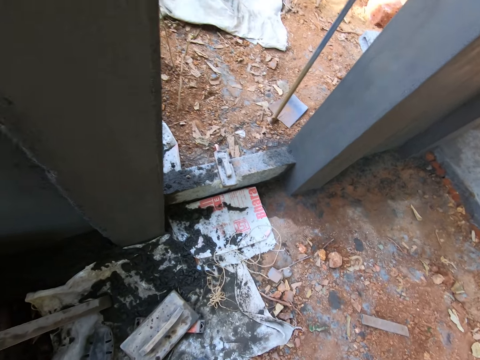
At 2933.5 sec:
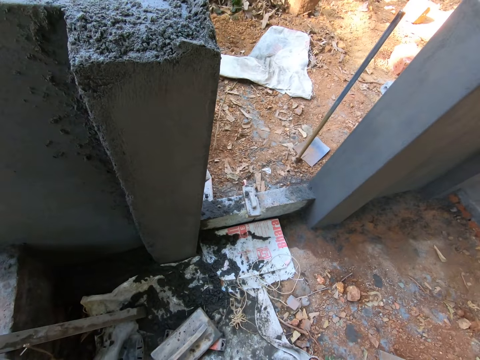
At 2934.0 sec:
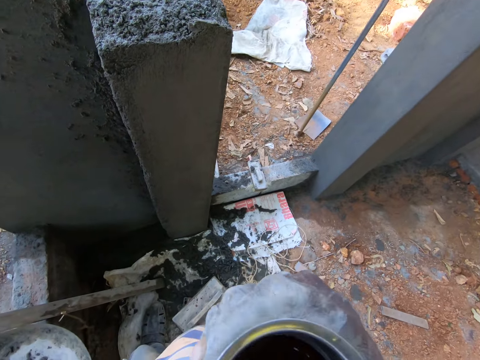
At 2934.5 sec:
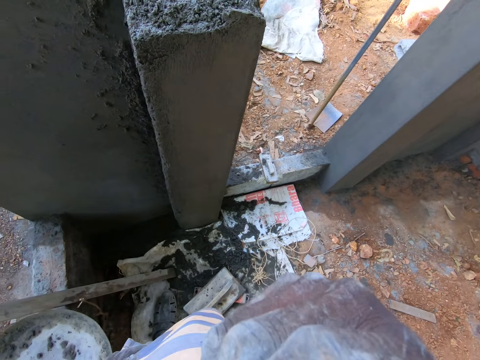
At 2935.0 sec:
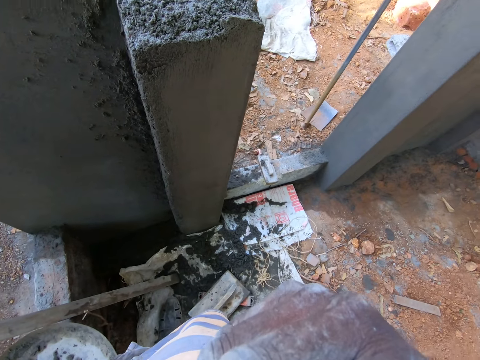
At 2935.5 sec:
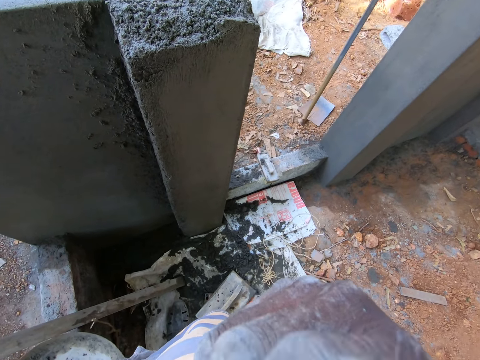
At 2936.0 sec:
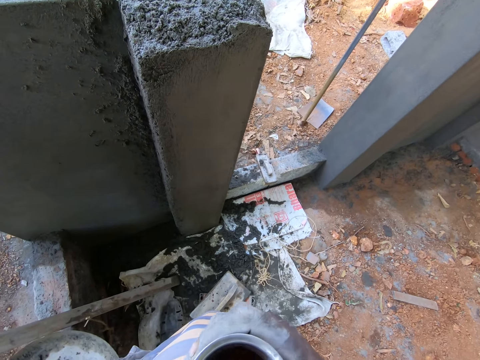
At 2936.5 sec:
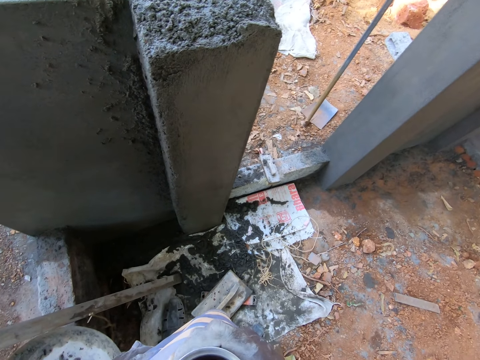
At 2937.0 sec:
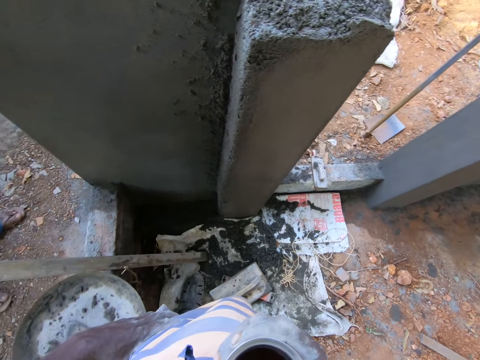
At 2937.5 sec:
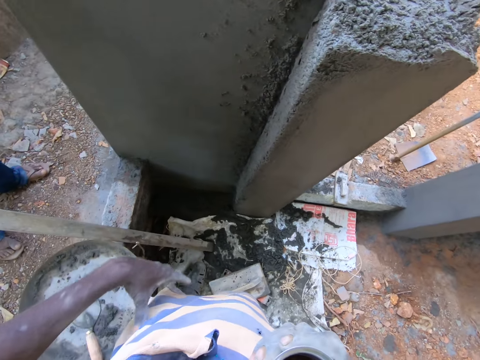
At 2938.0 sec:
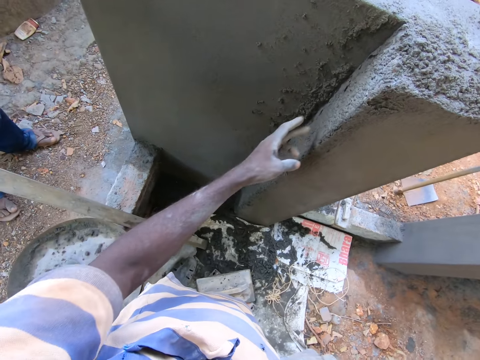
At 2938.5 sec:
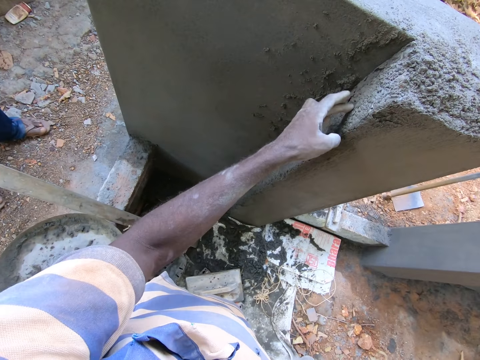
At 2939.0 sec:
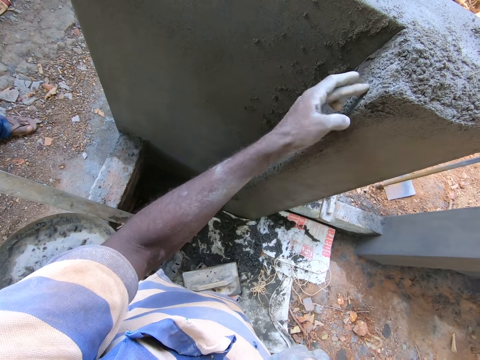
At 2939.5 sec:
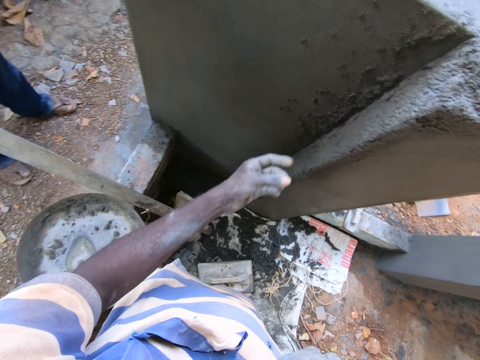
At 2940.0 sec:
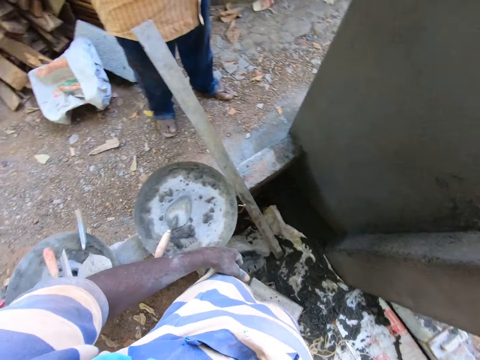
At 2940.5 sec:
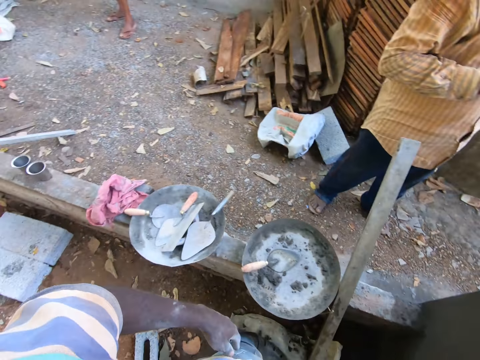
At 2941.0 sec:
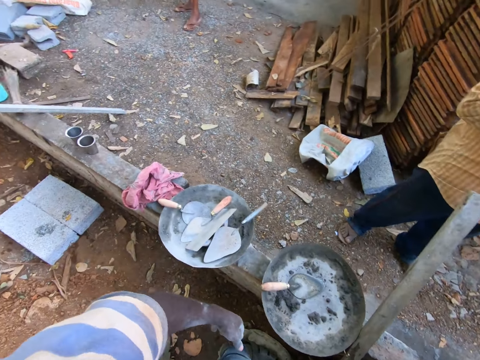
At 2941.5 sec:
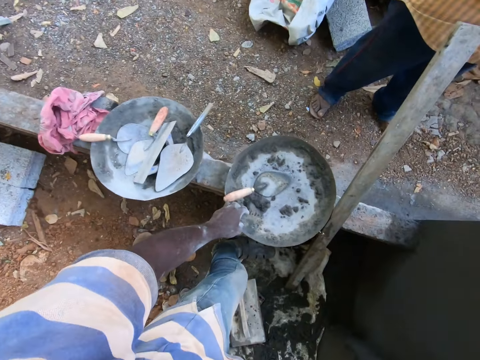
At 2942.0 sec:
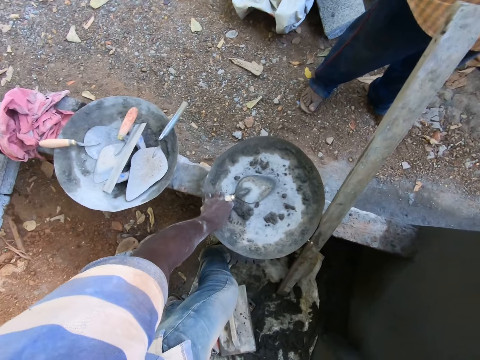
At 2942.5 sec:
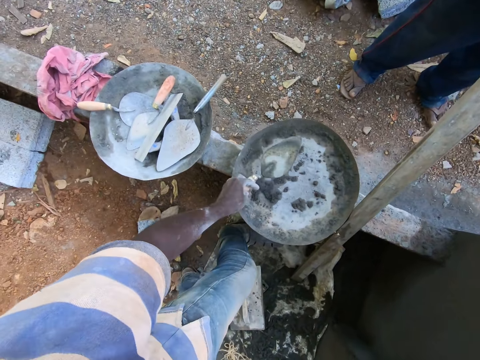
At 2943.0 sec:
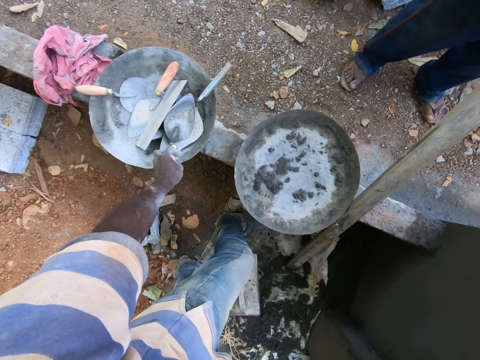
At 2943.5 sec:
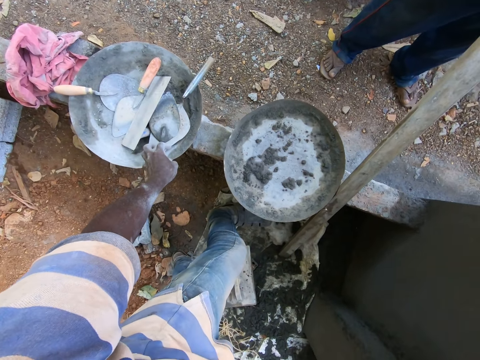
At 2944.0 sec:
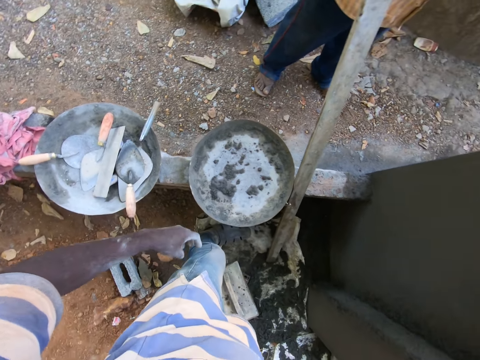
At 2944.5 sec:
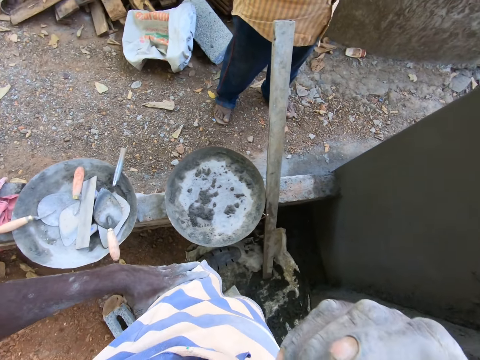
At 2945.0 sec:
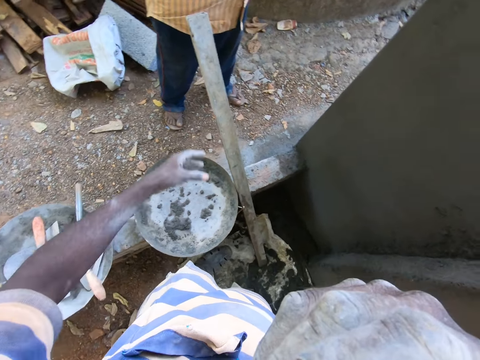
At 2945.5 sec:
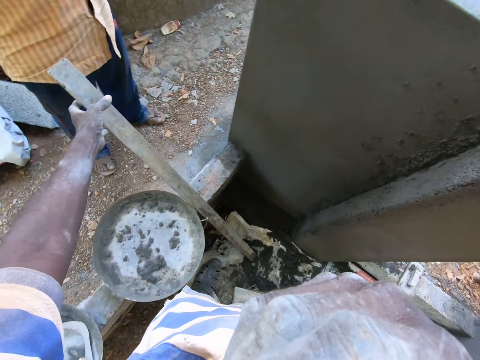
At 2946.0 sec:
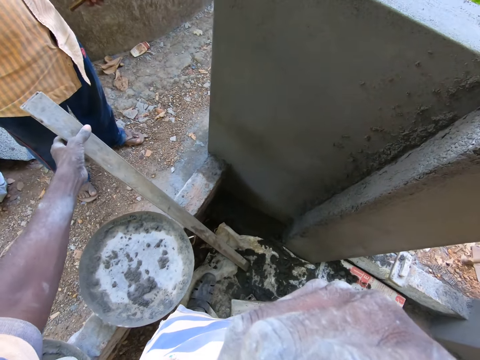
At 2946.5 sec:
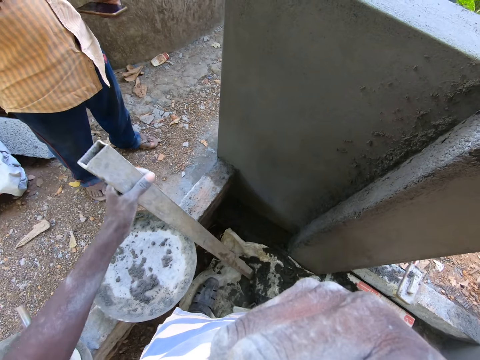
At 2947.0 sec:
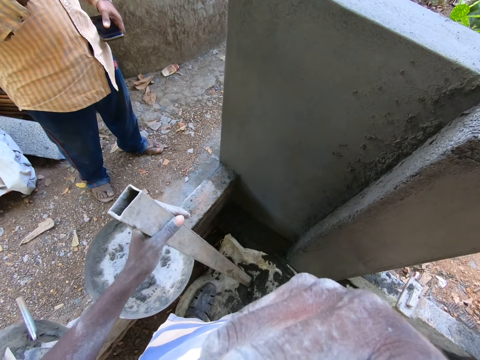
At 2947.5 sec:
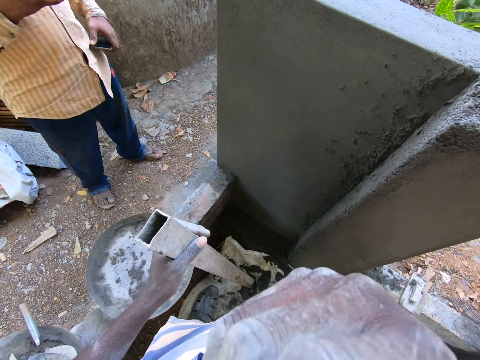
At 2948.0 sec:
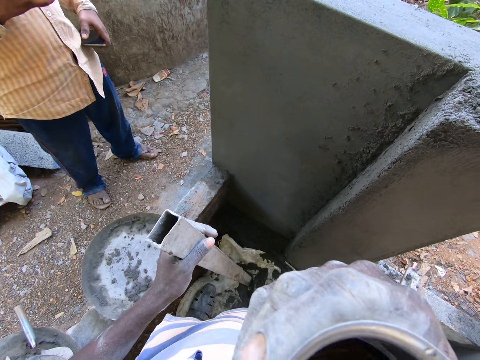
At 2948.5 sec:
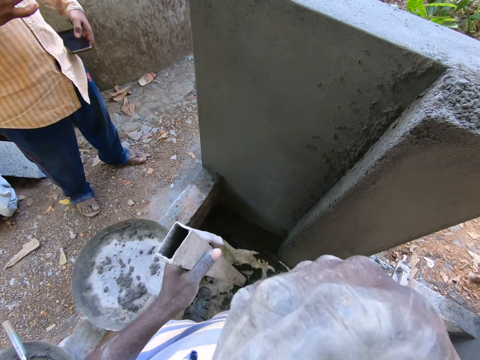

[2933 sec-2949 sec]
The camera wearer touches the wall with his left hand. He picks up the trowel from the head pan with his left hand. He puts the trowel into another head pan with his left hand. He picks up the metal bar from the wall with his left hand. A man operates the phone with his left hand.

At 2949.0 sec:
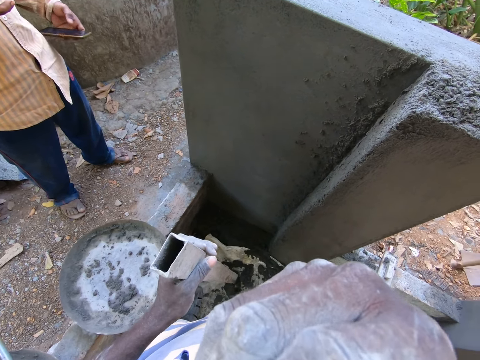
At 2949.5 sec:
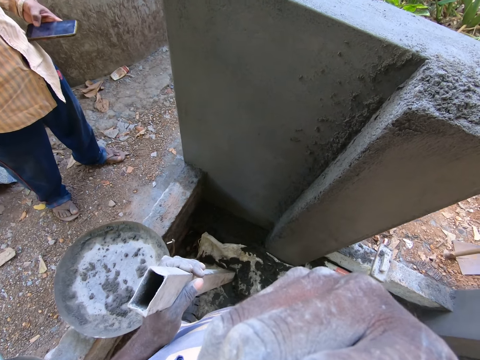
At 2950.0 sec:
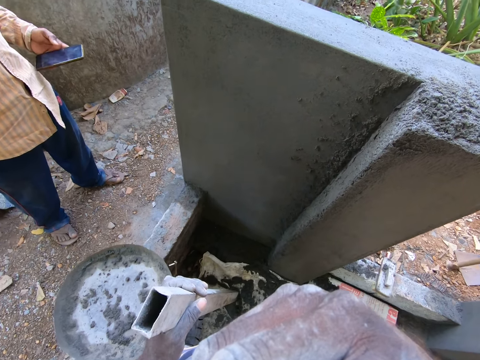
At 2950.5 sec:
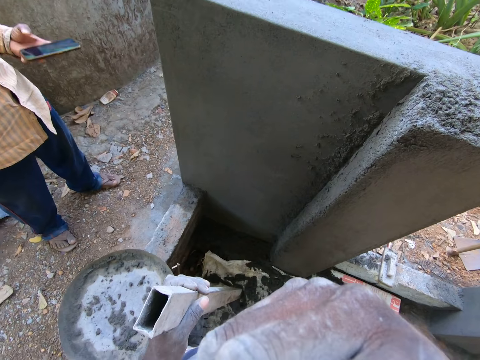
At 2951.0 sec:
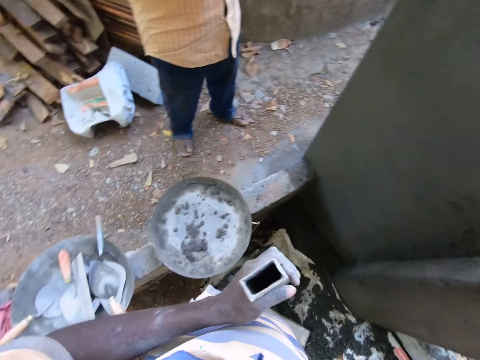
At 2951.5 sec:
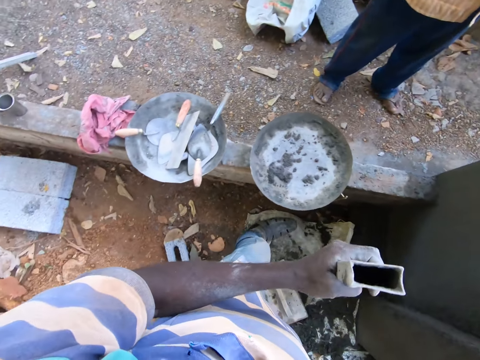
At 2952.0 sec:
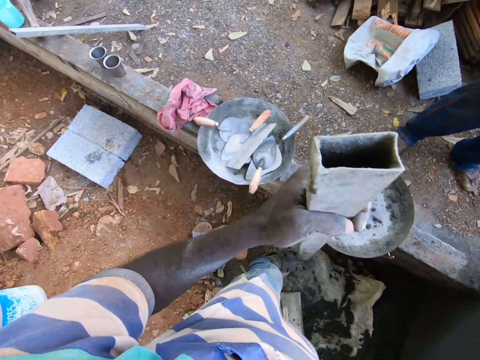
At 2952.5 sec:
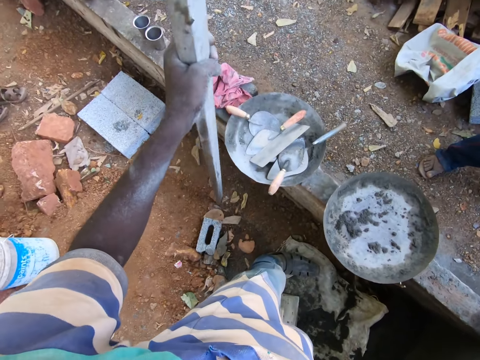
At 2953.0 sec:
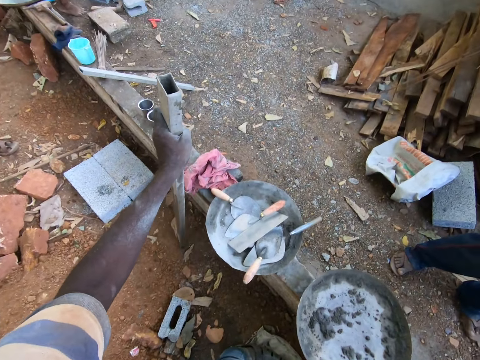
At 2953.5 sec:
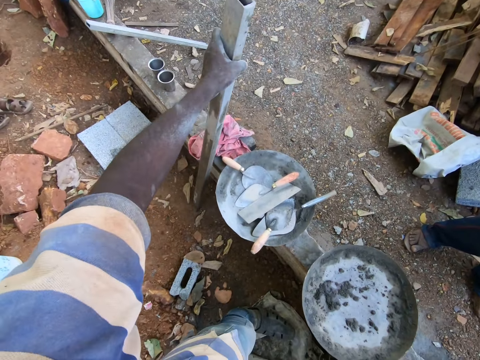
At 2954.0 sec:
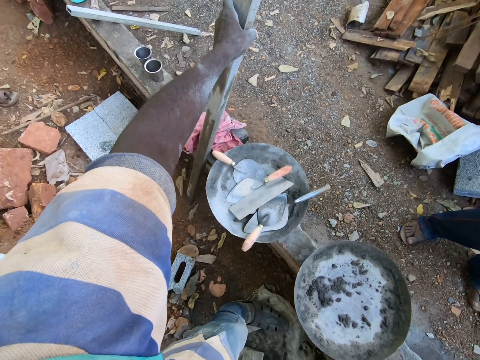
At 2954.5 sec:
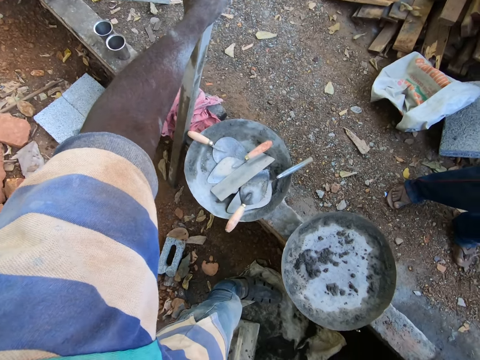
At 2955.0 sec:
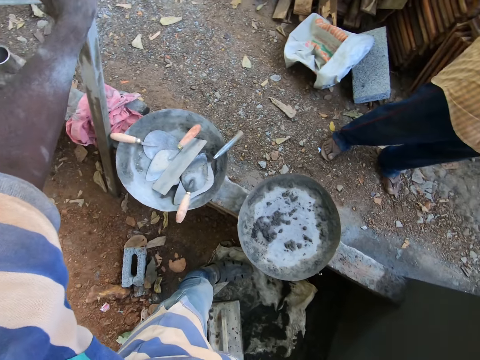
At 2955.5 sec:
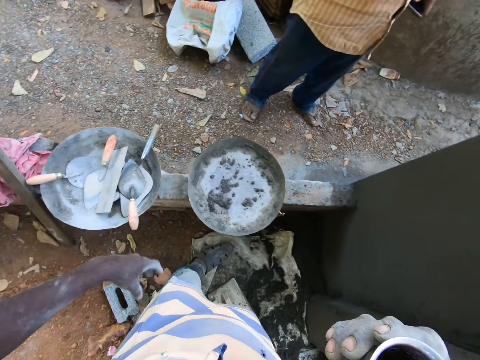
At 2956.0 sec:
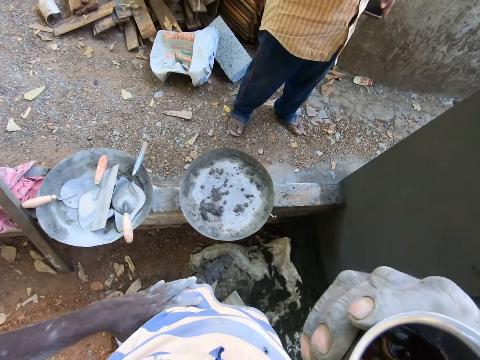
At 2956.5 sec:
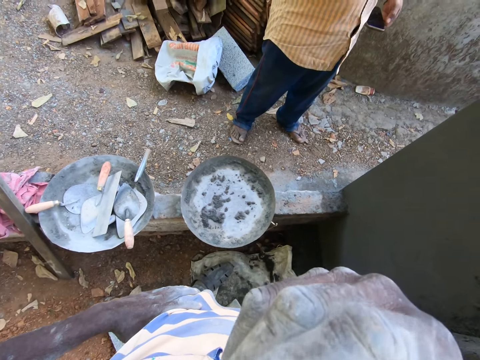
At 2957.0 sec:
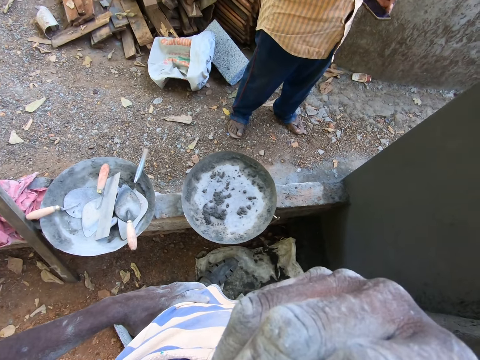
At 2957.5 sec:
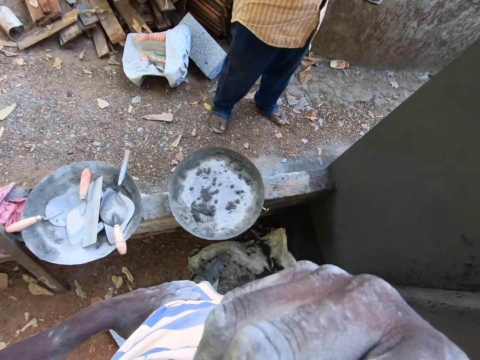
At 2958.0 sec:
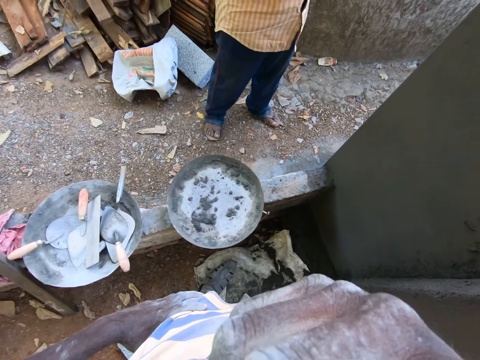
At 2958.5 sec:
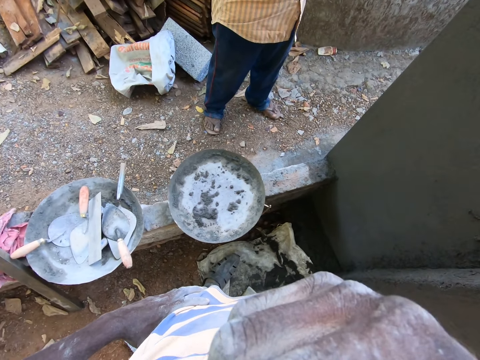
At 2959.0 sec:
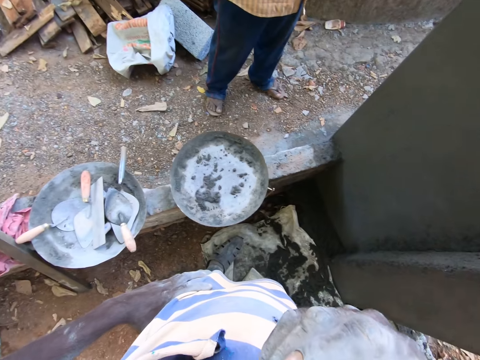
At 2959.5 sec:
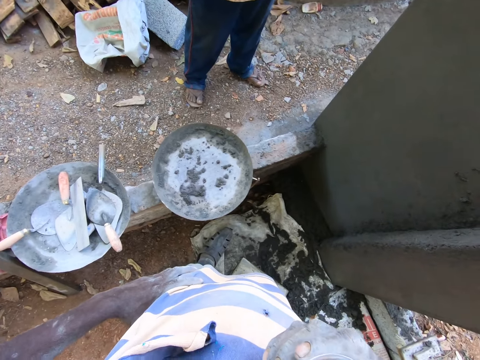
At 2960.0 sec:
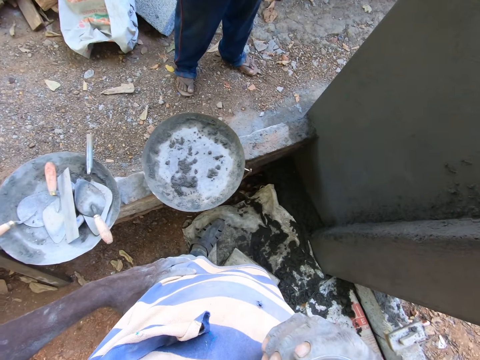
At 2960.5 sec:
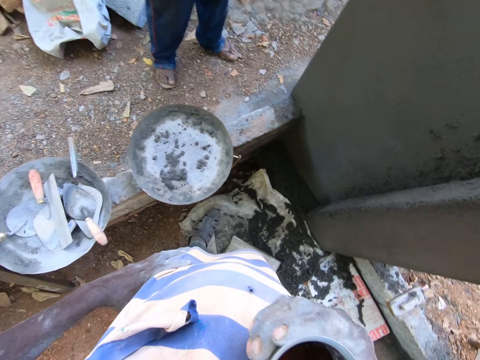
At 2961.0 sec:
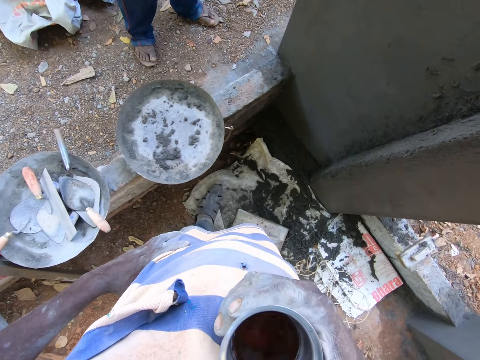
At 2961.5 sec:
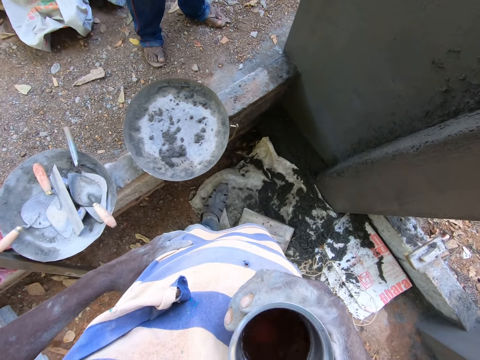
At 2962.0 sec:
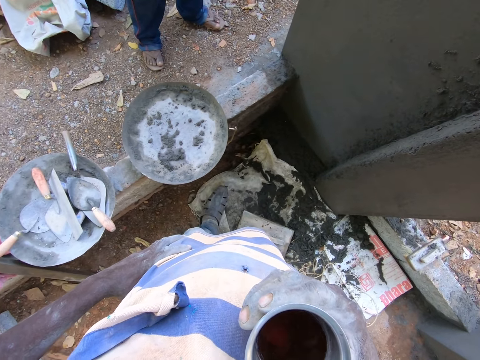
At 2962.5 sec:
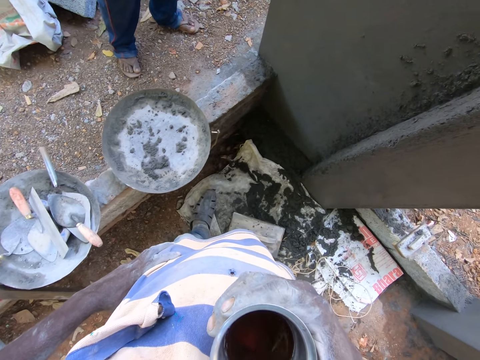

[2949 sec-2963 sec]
The camera wearer drinks. He places the metal bar against the wall with his left hand. He drinks.
